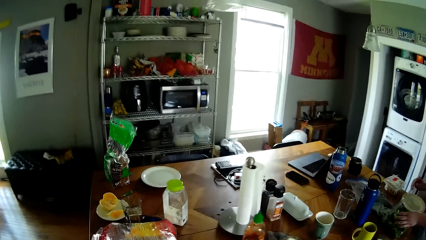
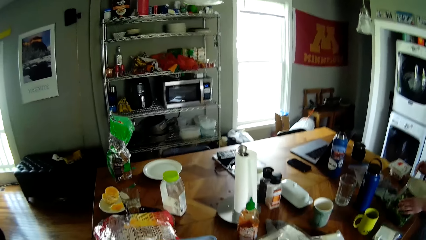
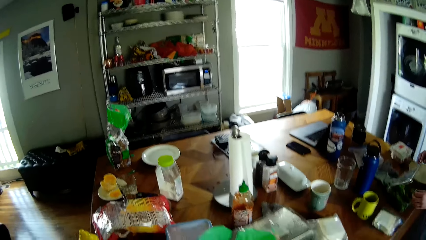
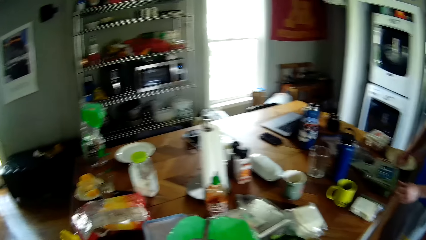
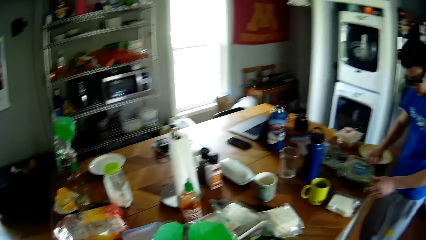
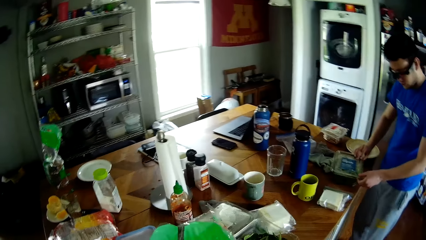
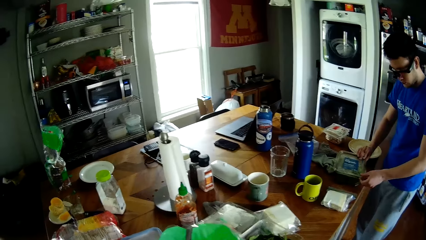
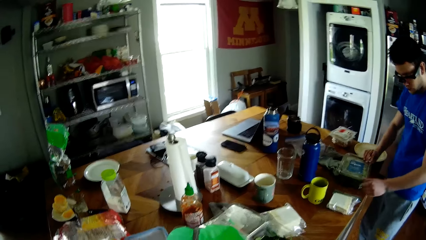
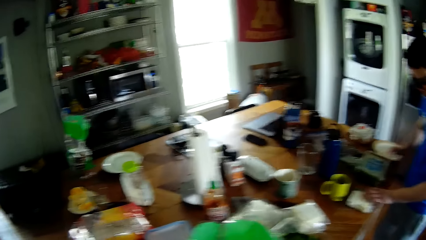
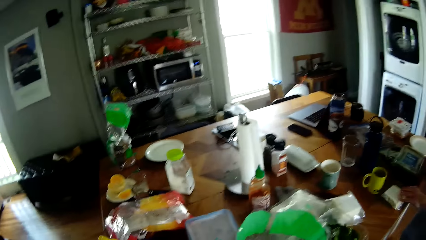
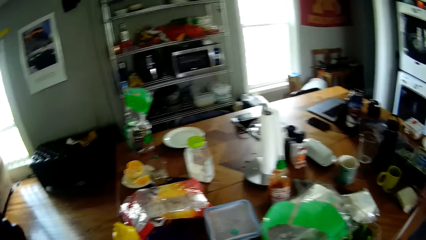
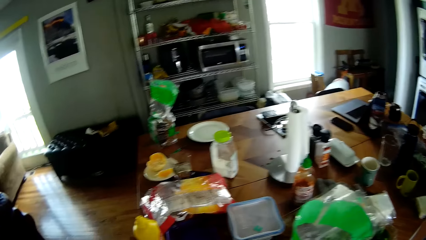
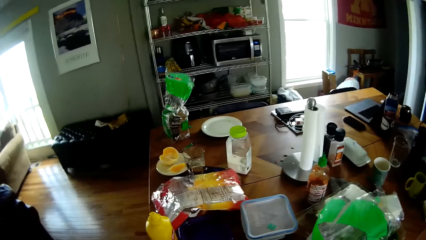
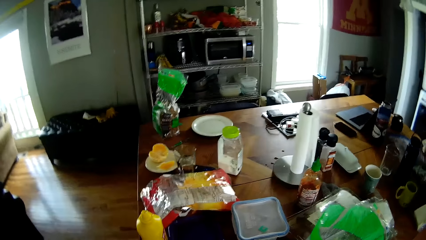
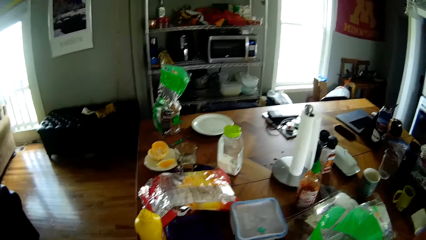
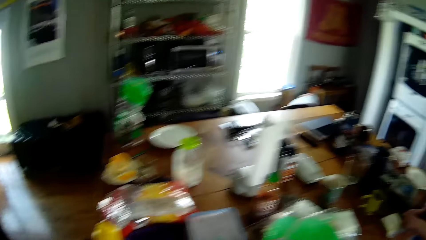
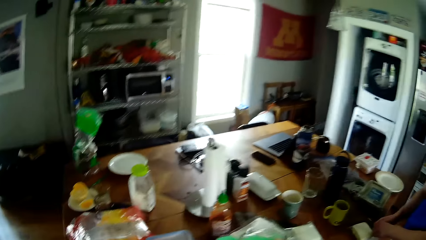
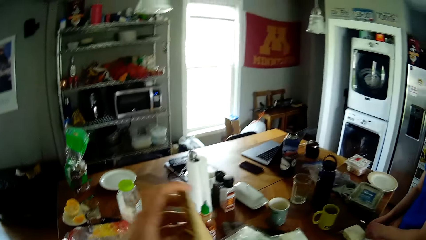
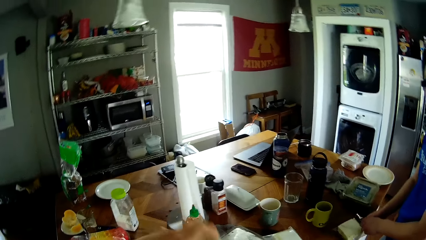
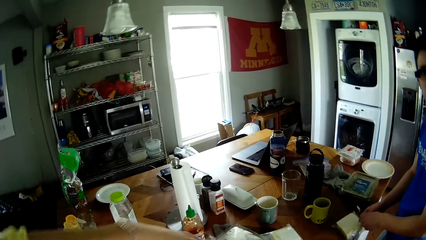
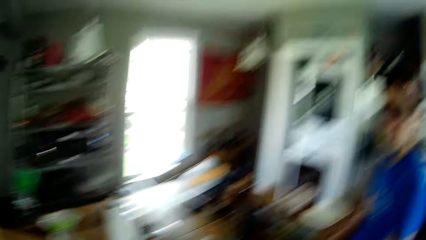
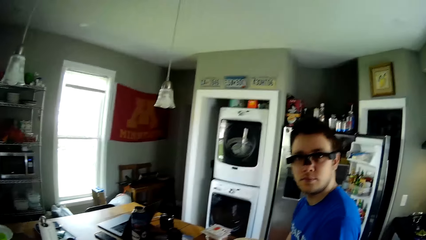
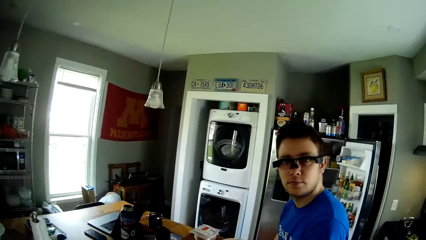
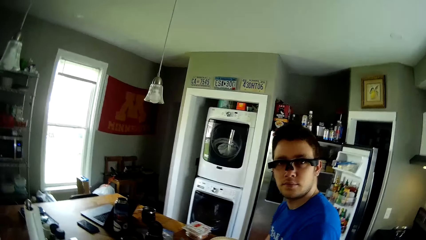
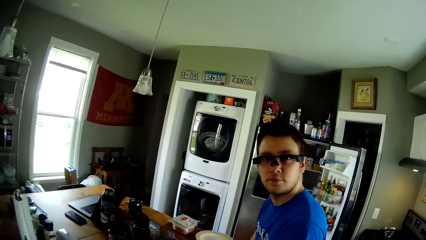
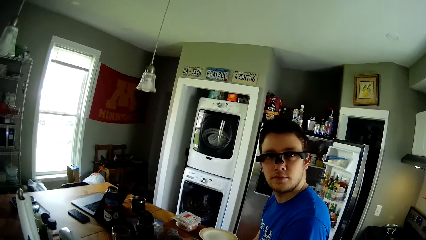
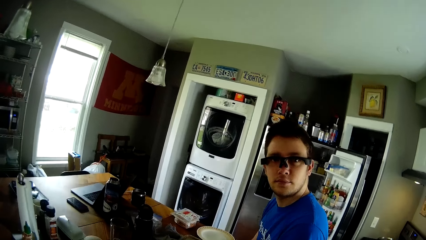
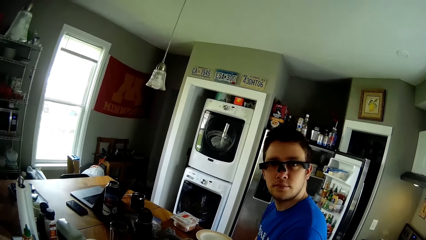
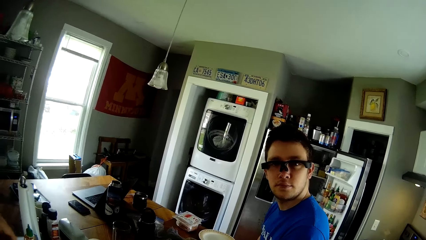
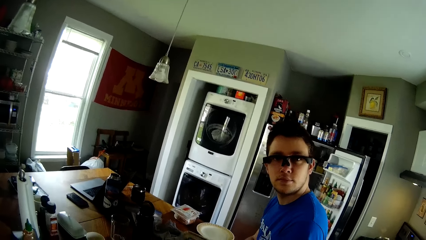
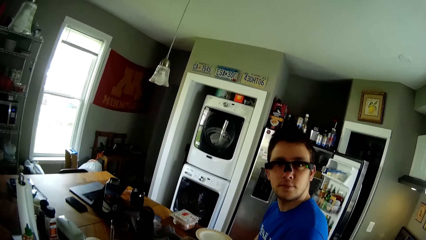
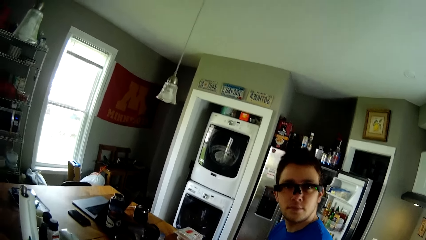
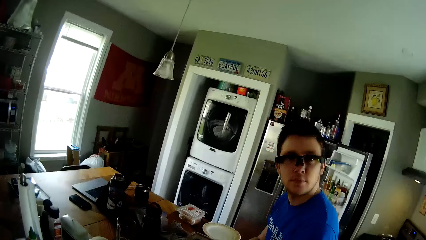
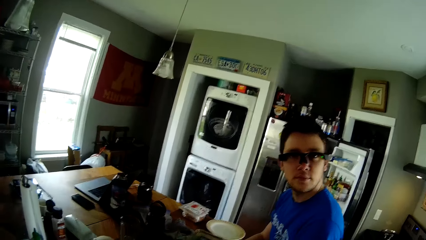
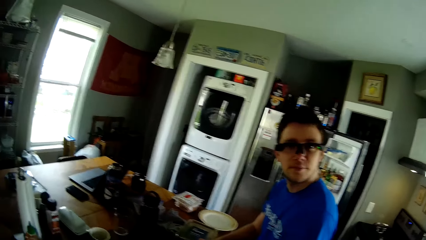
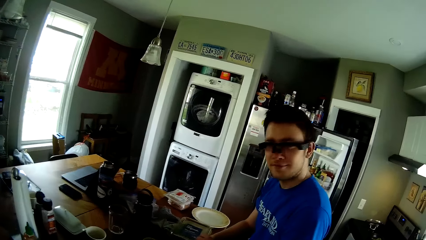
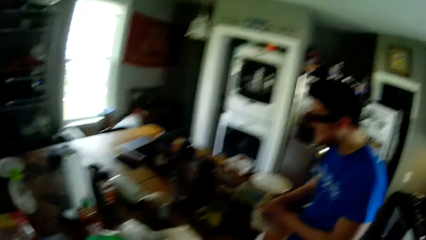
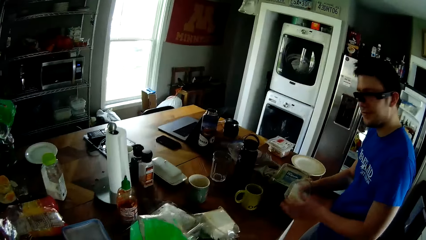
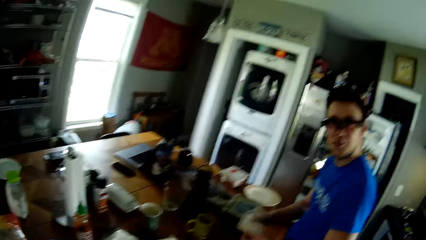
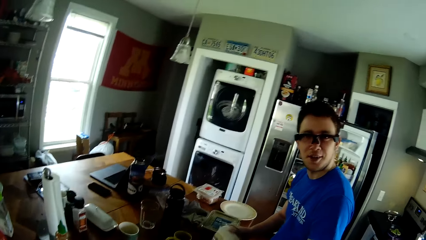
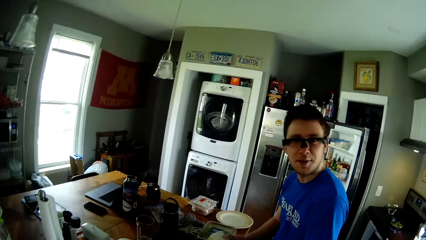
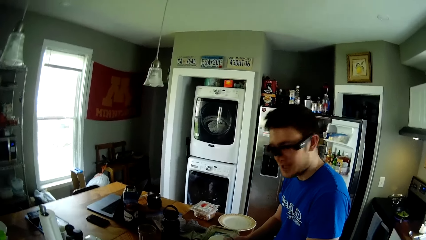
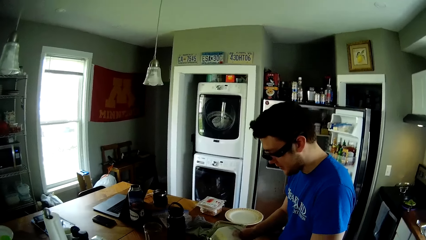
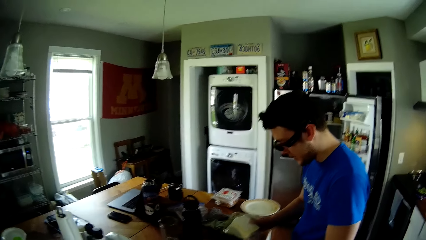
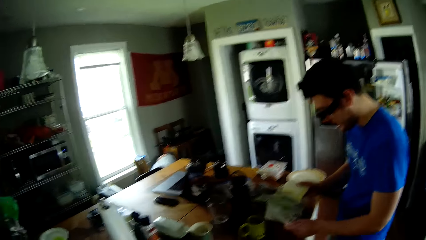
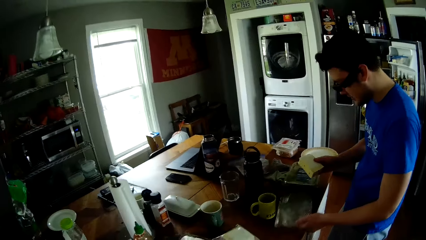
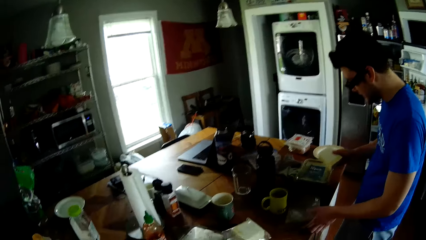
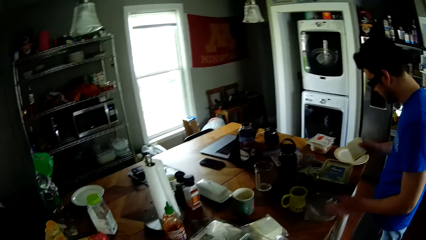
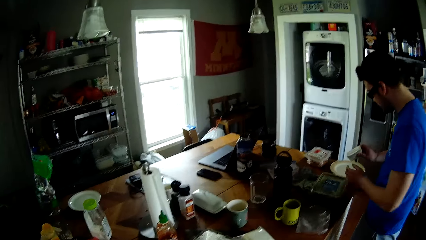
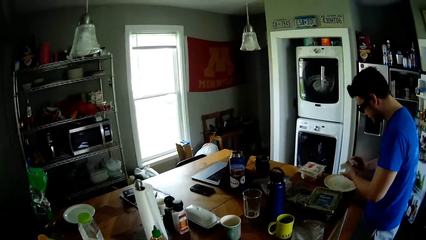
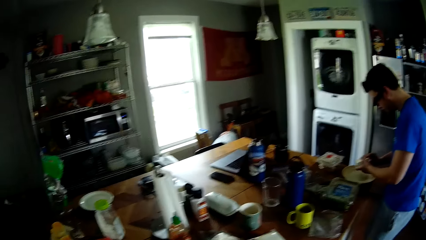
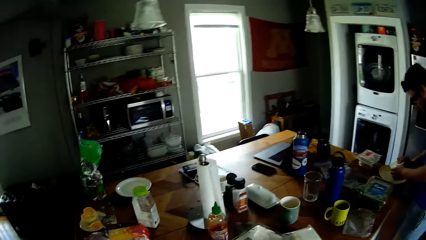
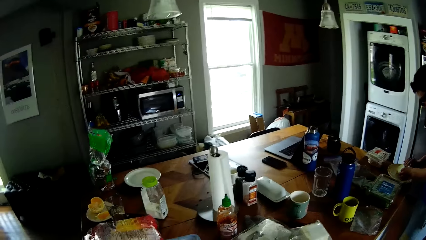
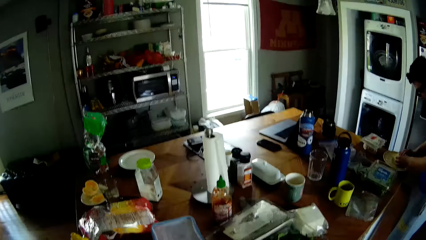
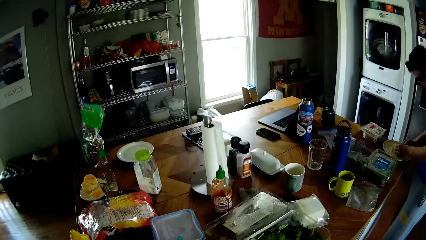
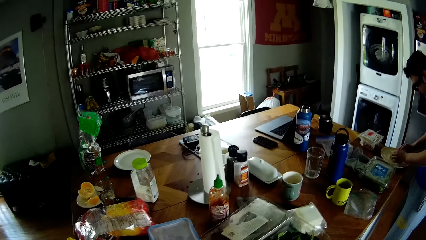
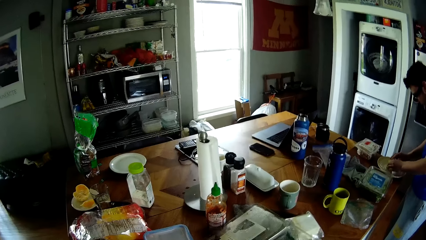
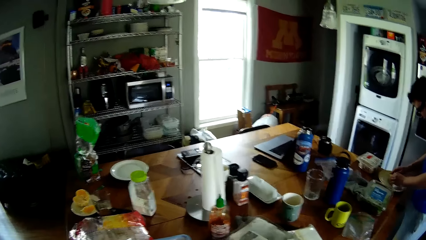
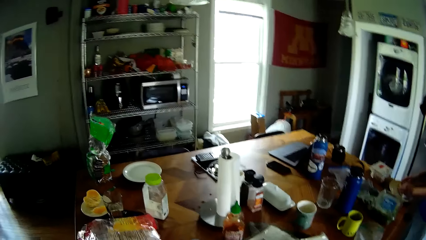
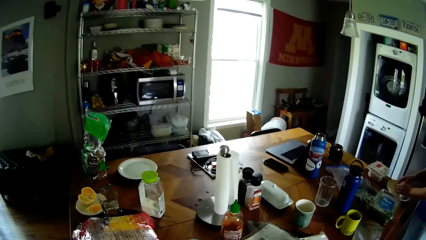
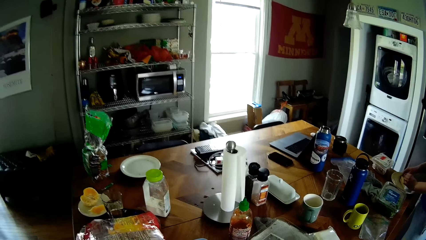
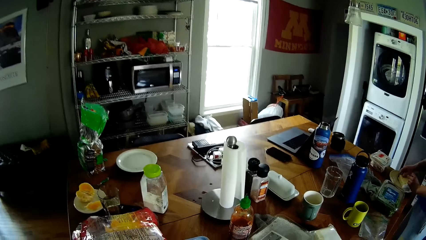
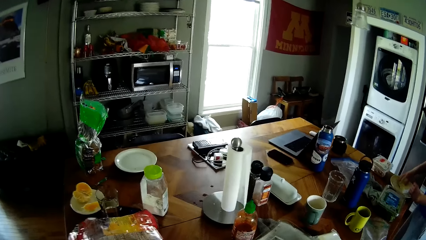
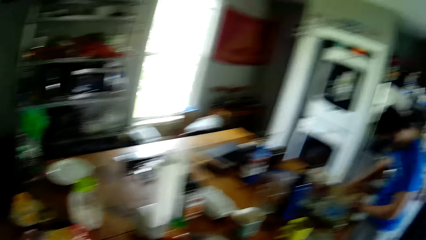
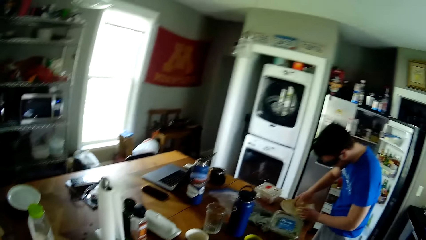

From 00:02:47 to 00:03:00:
The man opens the container with his right hand, puts the vegetables in the plate with his left hand, and closes the plate with his right hand. The man places his left hand on the container and touches the plastic lid. The man opens a ziploc on the table with both hands. The camera wearer interacts with the man. The man drops the ziploc on the table with his left hand. The camera wearer looks around. The man drops slices of bread in the plate on the table with both hands. The man adjusts the slices of bread in the plate with both hands.

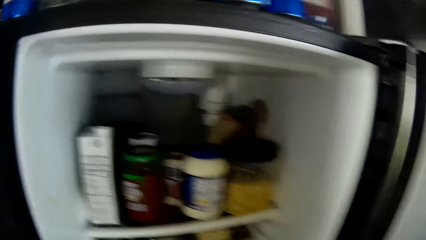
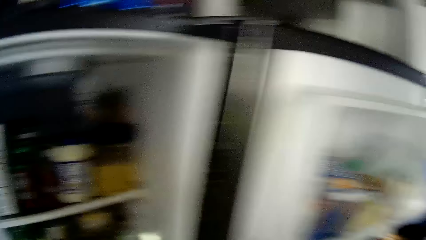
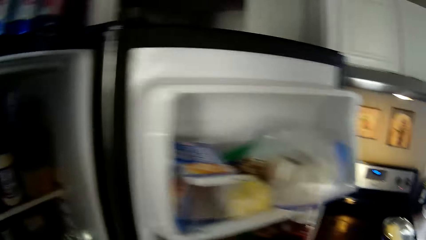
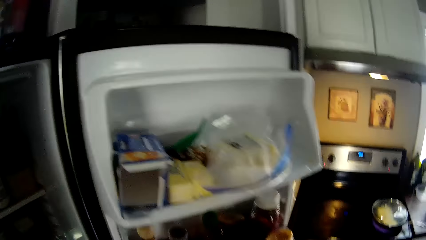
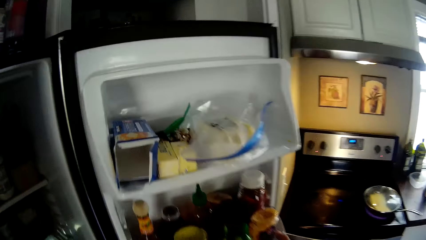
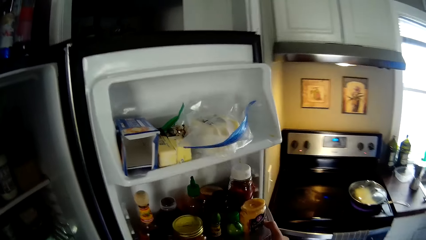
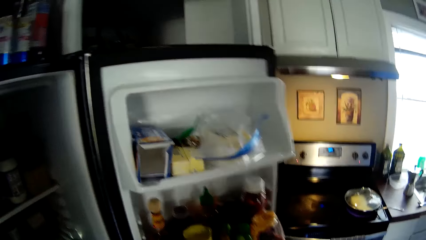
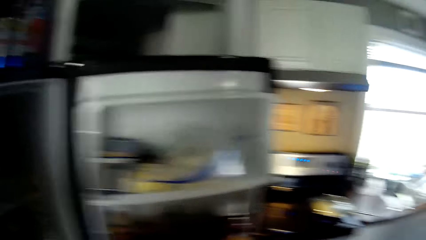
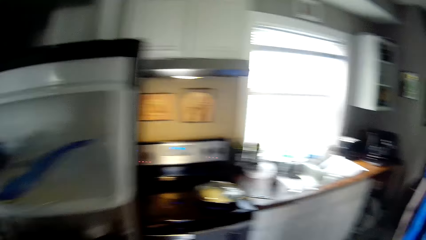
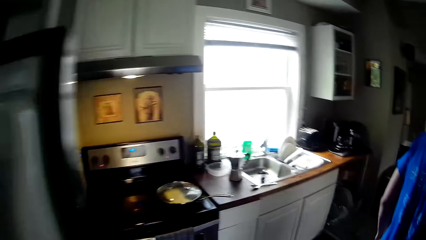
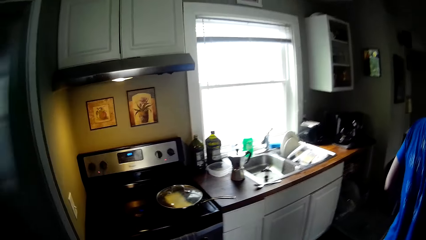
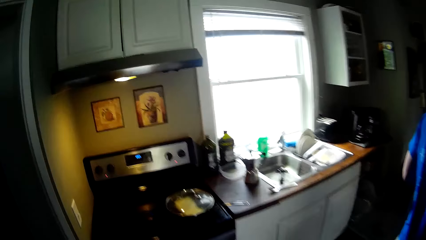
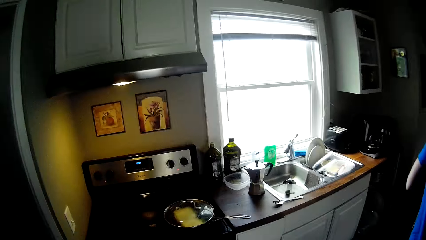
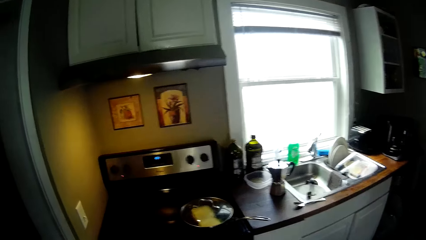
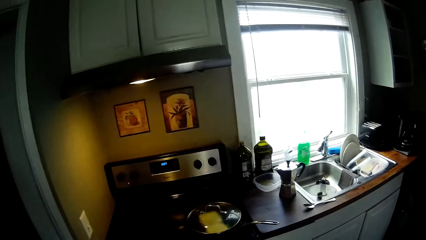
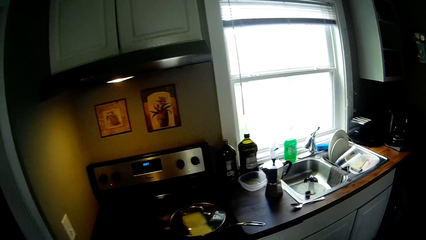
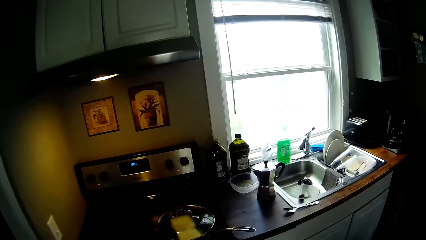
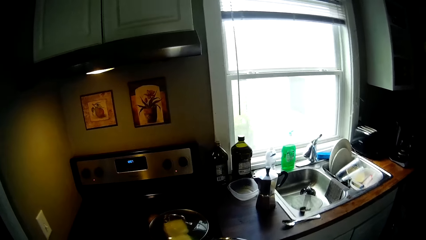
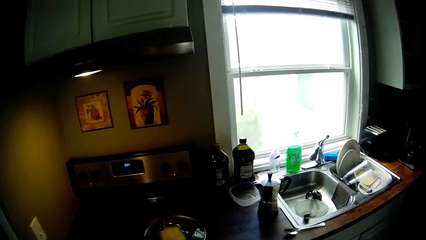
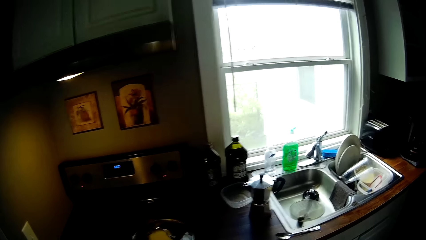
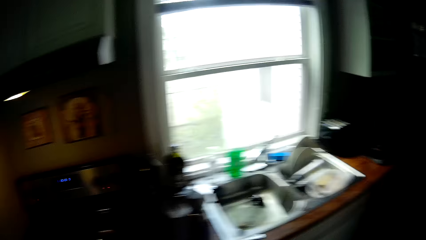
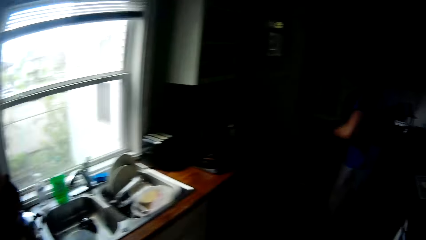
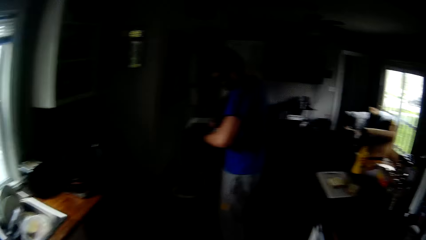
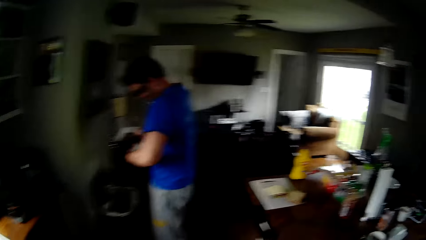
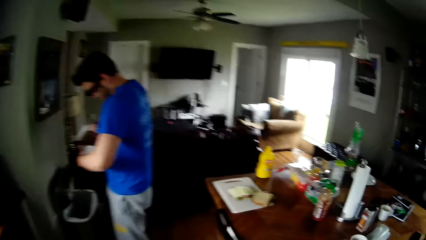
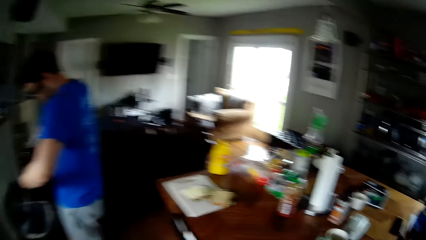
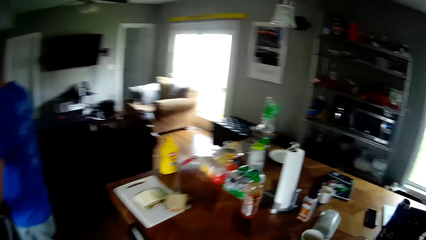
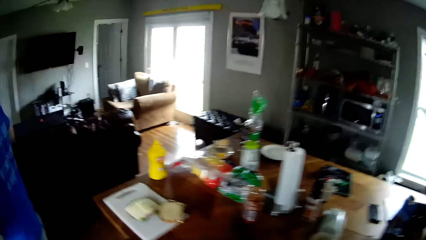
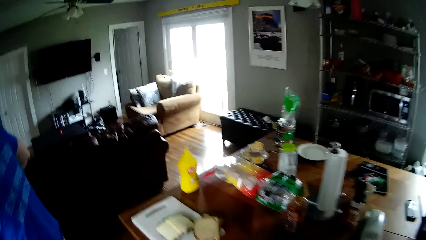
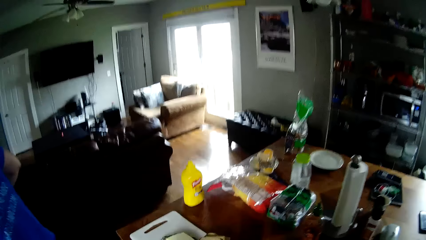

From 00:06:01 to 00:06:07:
The camera wearer closes the refrigerator. They walk to the table. A man opens a tin.
